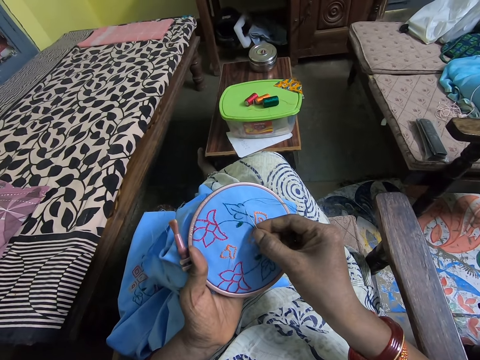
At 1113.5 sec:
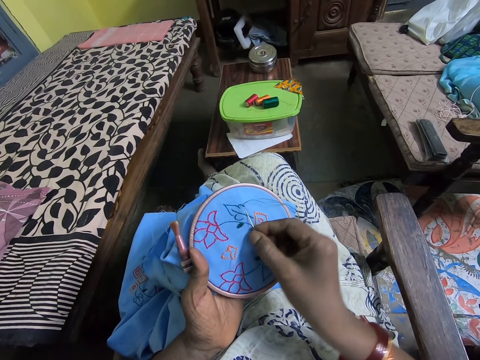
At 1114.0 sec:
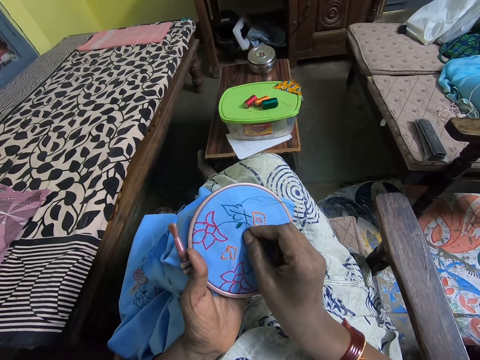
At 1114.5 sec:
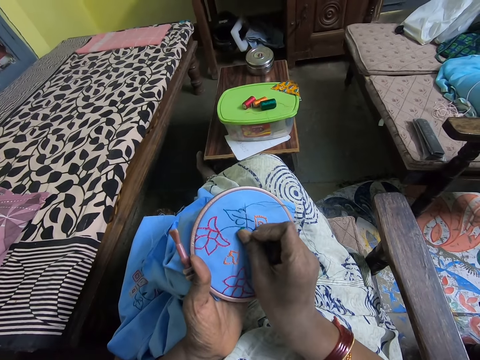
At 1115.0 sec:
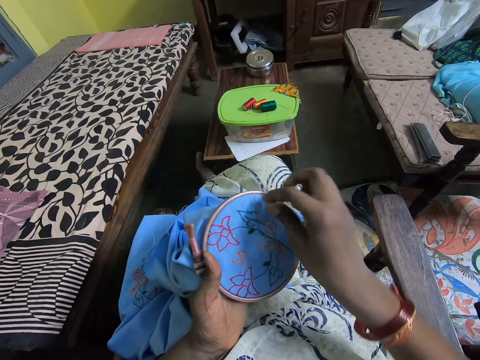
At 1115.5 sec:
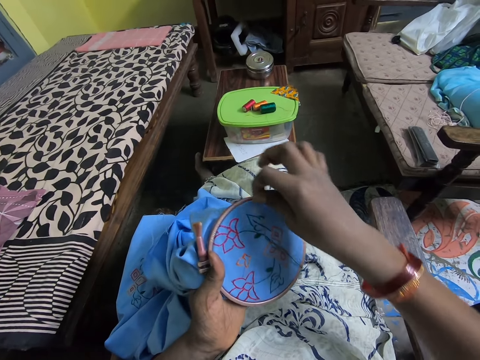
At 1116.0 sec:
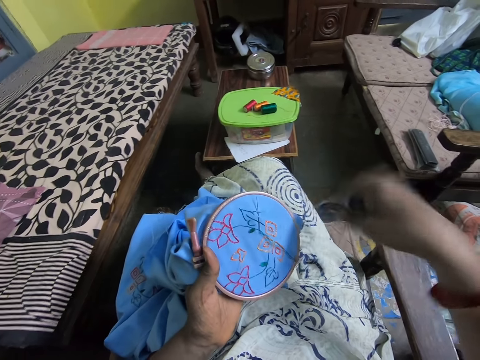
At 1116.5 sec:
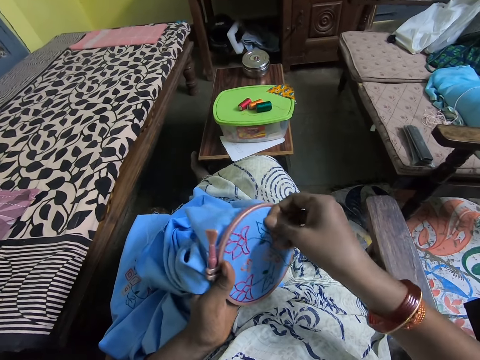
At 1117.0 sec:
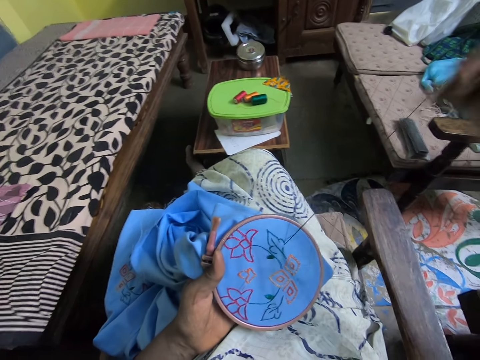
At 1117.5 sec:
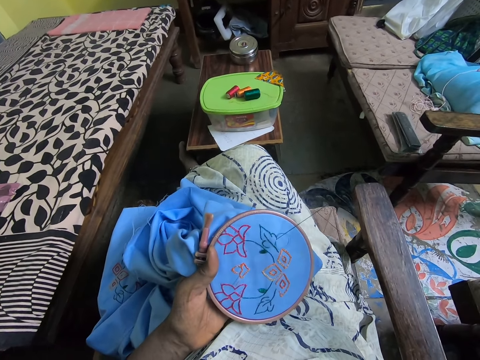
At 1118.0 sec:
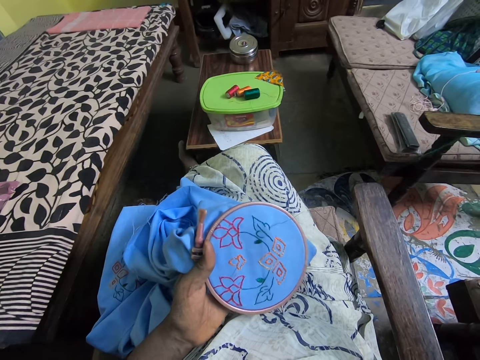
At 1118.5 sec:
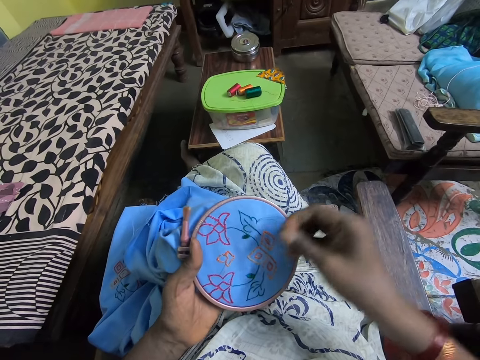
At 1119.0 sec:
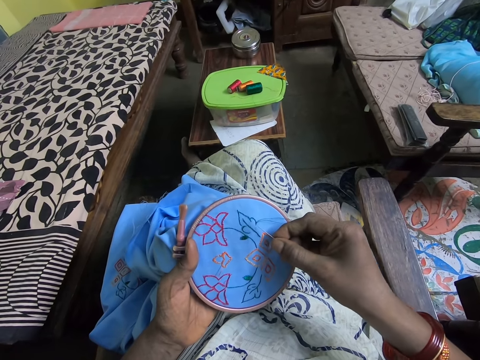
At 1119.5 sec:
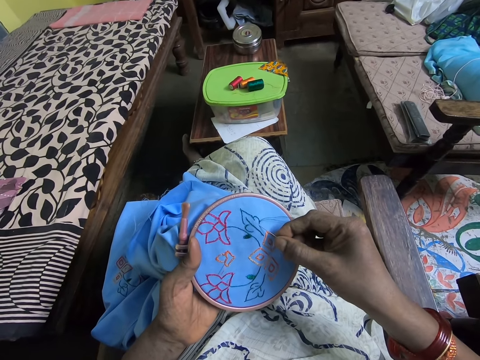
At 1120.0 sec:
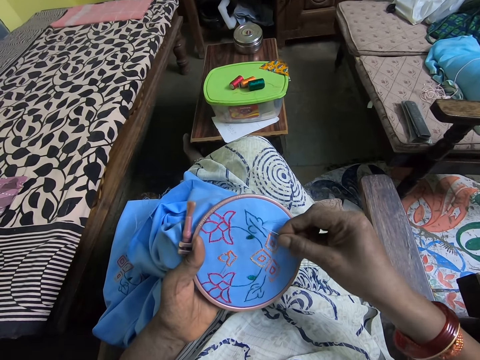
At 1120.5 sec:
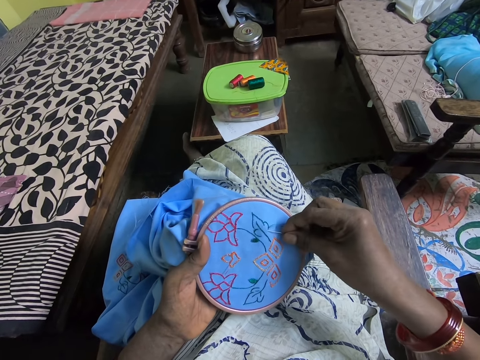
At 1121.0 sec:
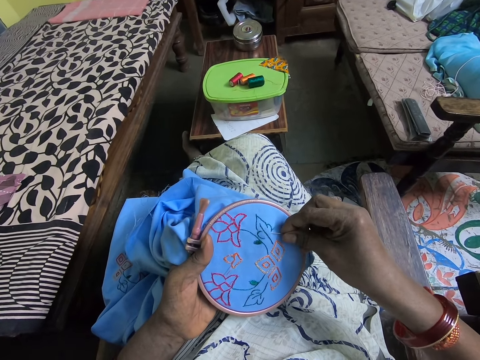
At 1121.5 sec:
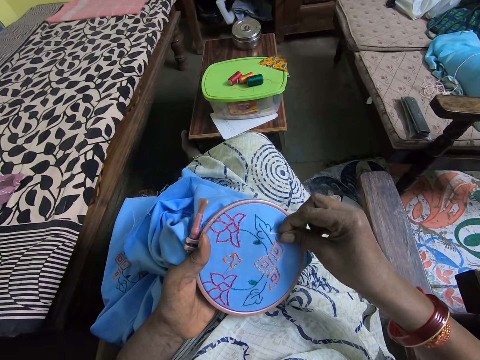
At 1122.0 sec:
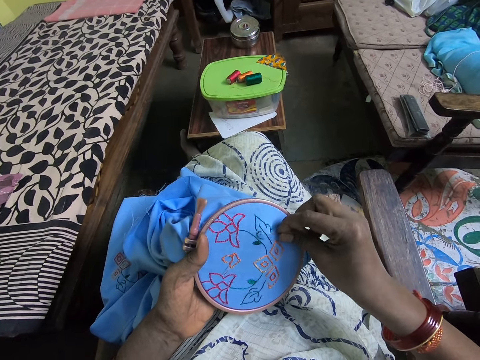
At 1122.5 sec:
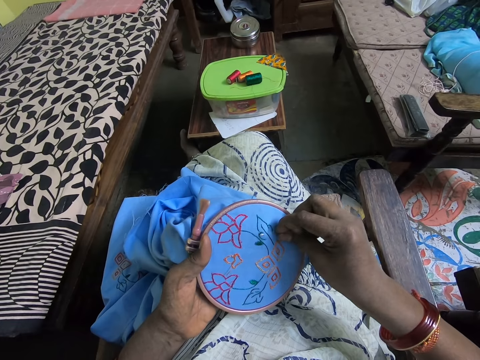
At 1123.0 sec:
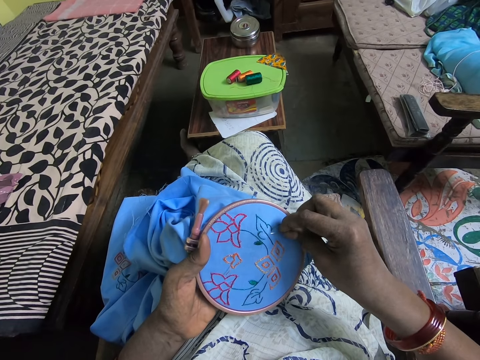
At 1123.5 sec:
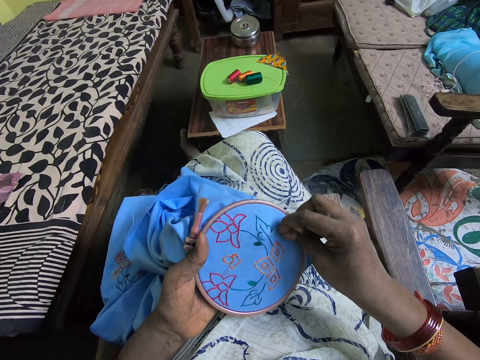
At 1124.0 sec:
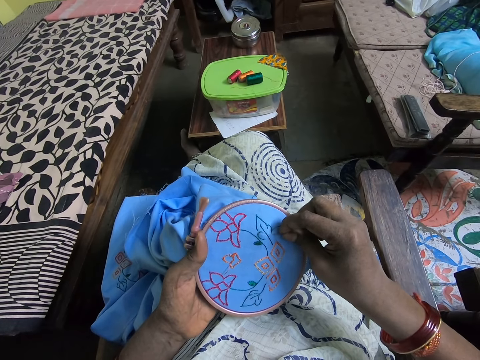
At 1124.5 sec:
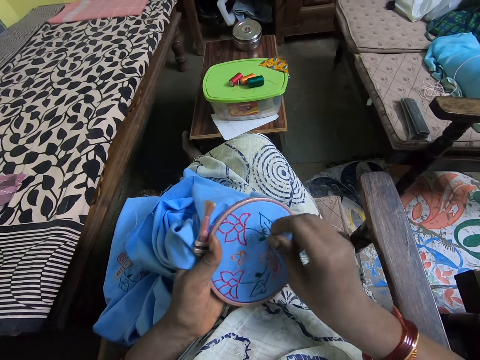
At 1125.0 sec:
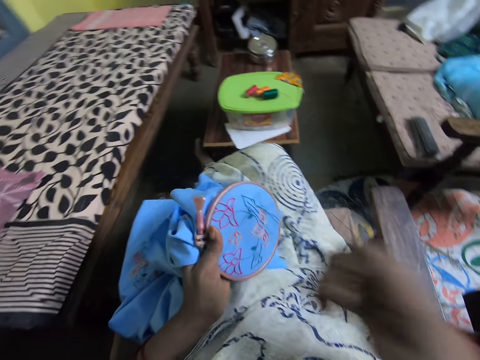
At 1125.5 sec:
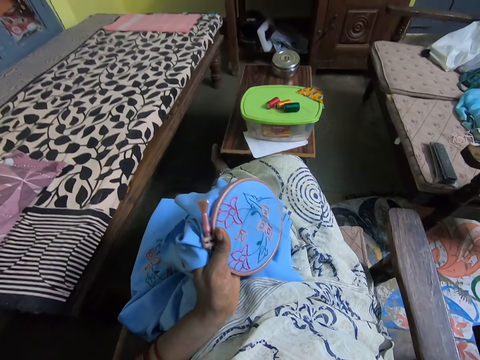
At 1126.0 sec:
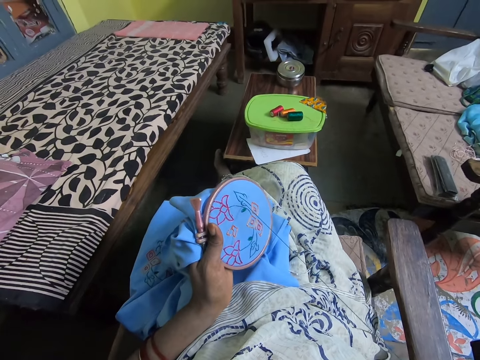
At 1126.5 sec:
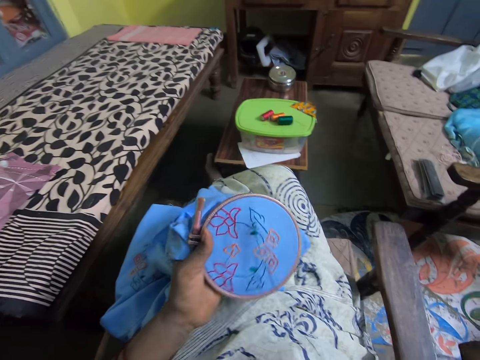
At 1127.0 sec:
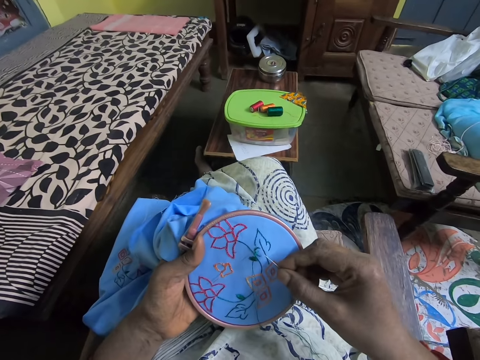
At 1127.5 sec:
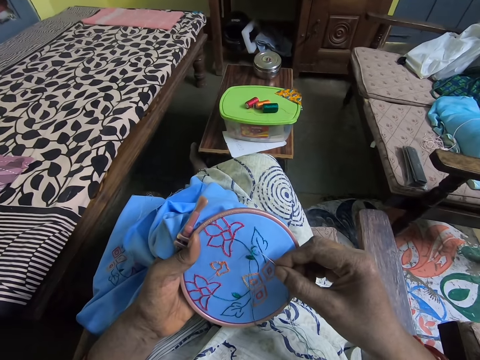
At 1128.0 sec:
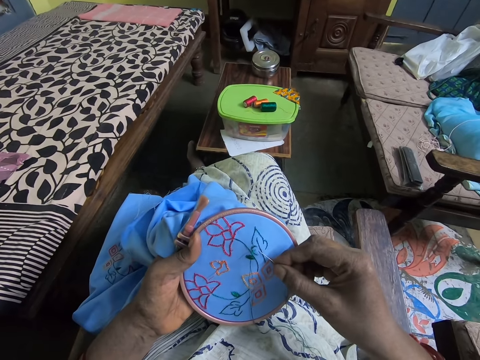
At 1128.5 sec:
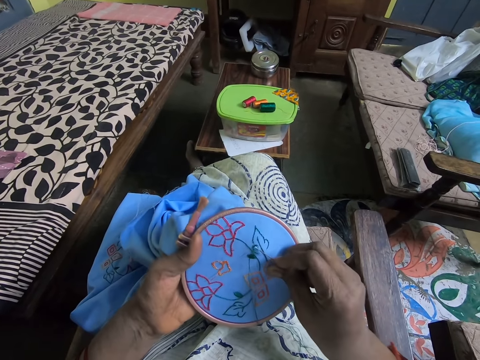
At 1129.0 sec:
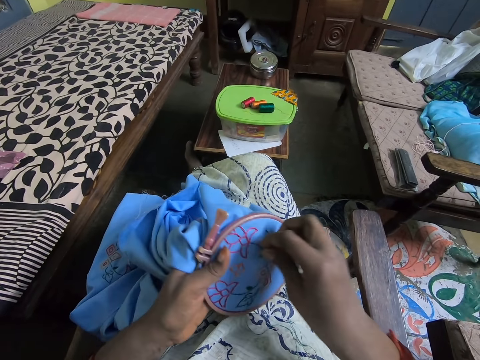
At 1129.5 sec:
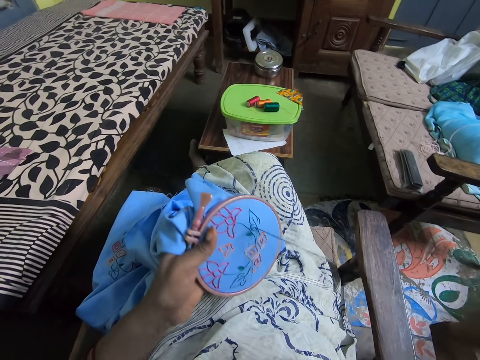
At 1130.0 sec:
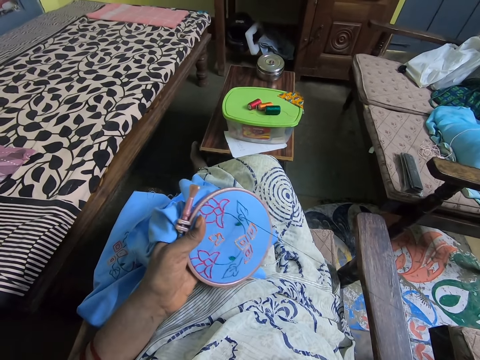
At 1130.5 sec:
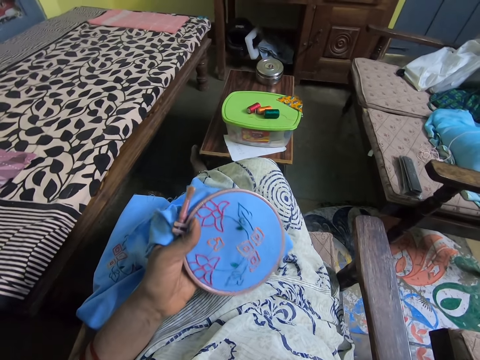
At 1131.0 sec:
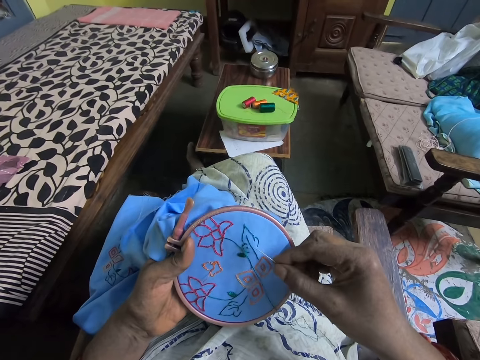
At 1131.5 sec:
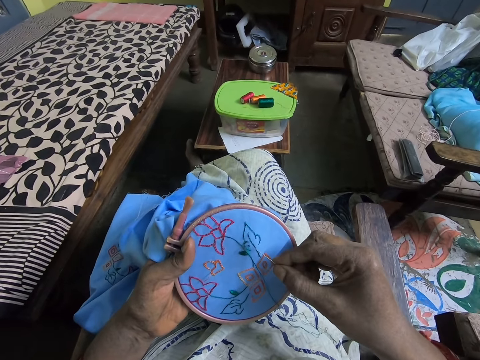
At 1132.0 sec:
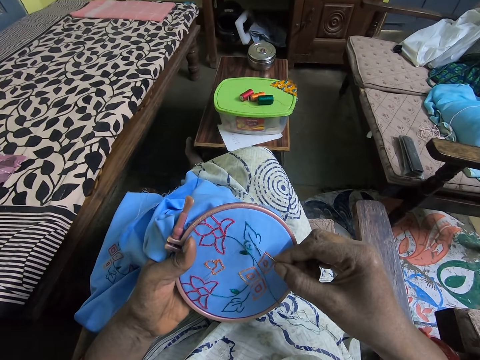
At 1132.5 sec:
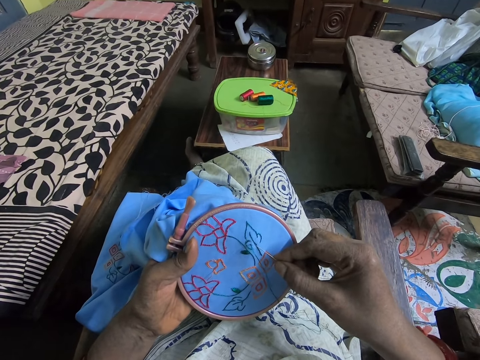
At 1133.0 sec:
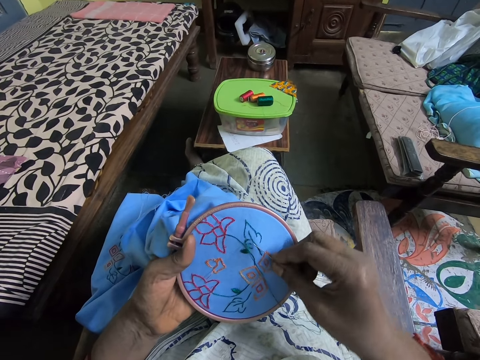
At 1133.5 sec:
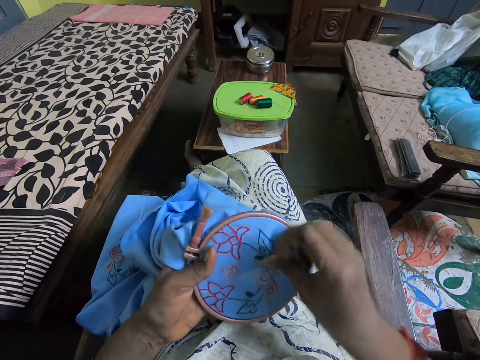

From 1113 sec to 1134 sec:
The camera wearer pierces through the fabric with the needle. They wind the thread on the needle and adjust the thread. They pull the thread and pull up the needle. They pierce through the fabric with the needle. They pull up the needle and pull the string. They pierce through the fabric with the needle, pull up the needle and pull the thread. They pierce through the fabric with the needle.

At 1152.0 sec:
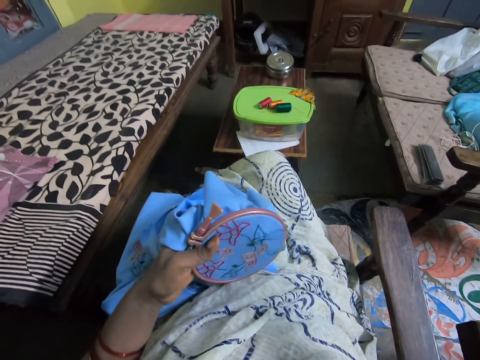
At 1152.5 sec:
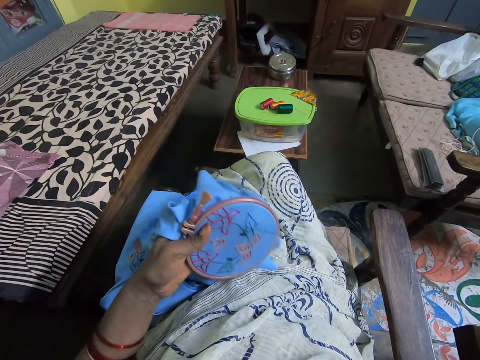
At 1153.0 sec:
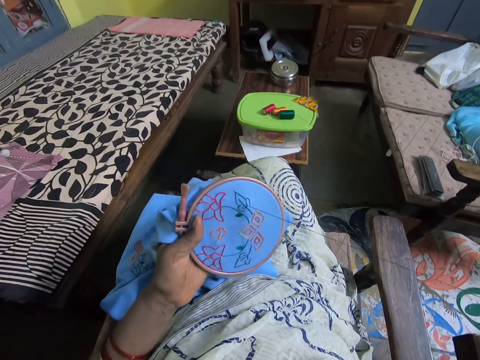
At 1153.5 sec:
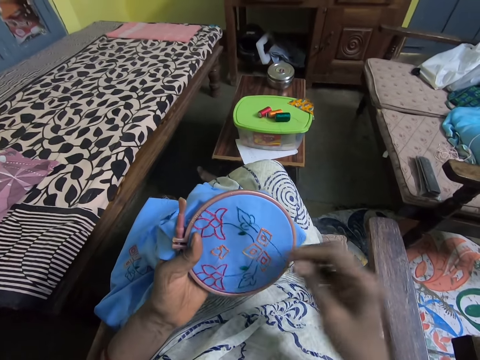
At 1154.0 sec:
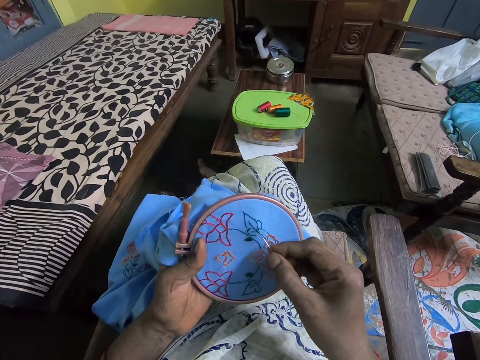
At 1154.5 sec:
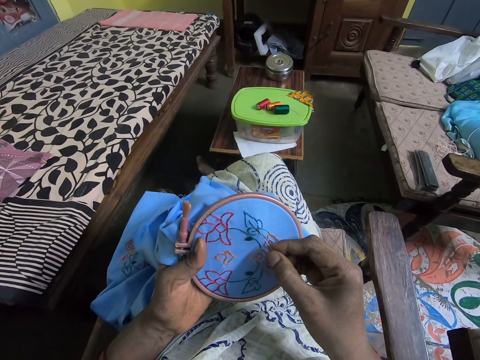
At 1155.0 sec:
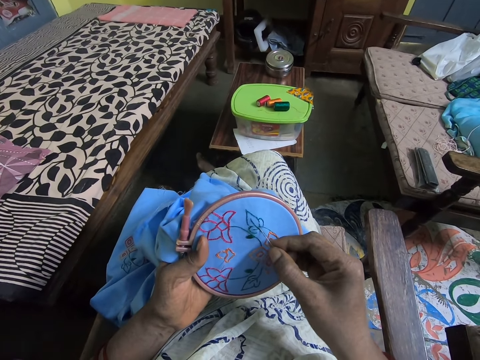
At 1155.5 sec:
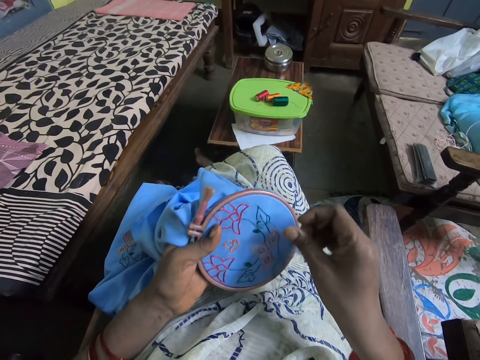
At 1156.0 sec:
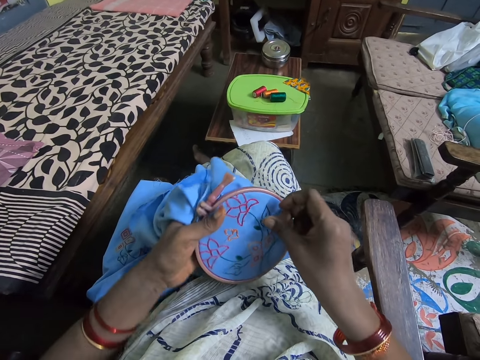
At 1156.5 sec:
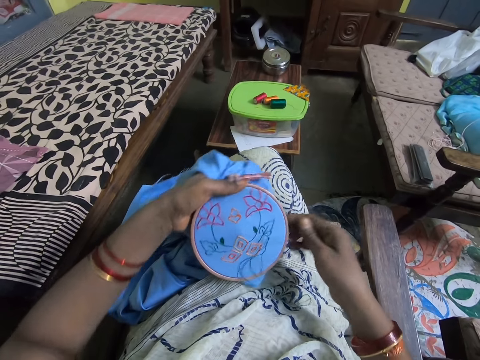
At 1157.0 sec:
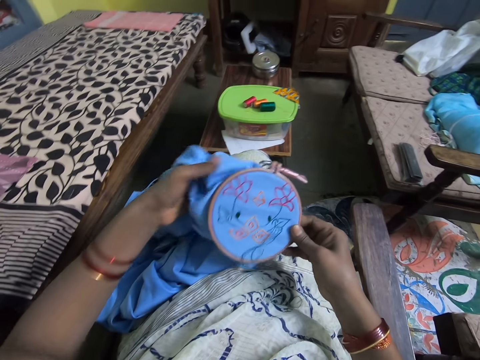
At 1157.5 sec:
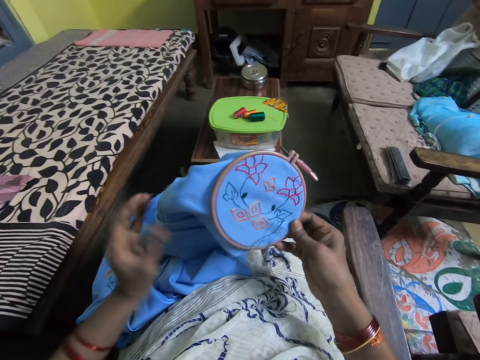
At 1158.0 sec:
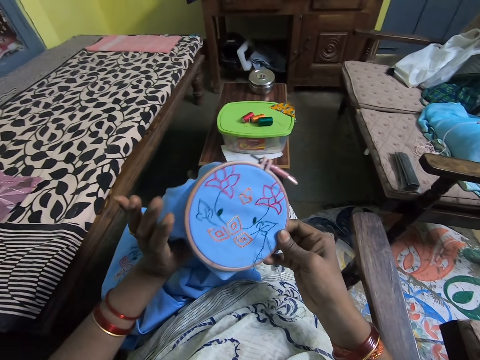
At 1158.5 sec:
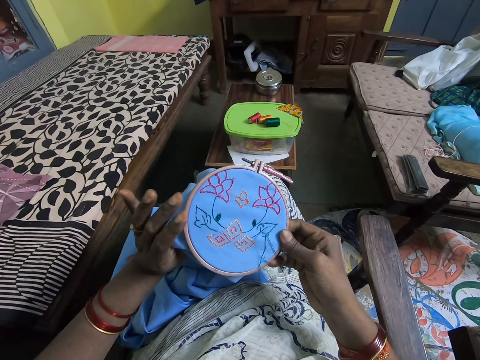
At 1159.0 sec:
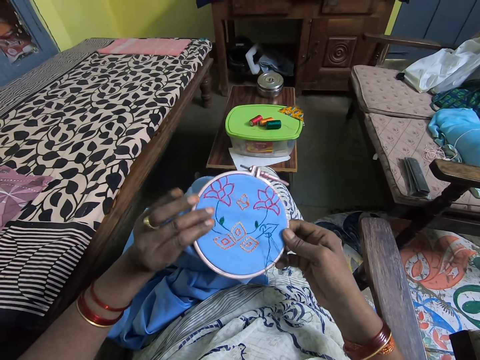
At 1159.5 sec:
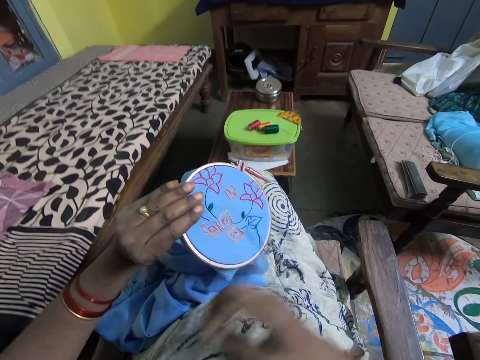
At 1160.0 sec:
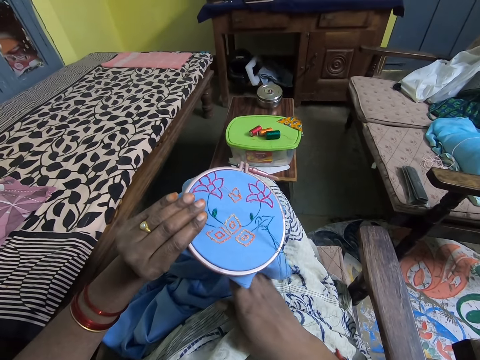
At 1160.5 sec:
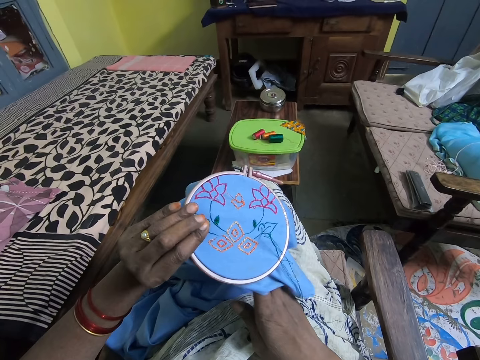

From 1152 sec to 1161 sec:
The camera wearer pierces through the fabric with the needle. They turn the embroidery hoop.
